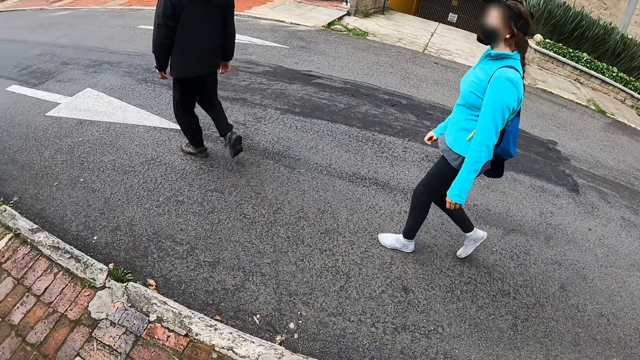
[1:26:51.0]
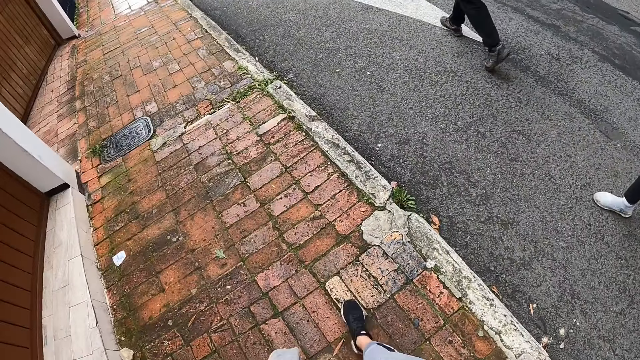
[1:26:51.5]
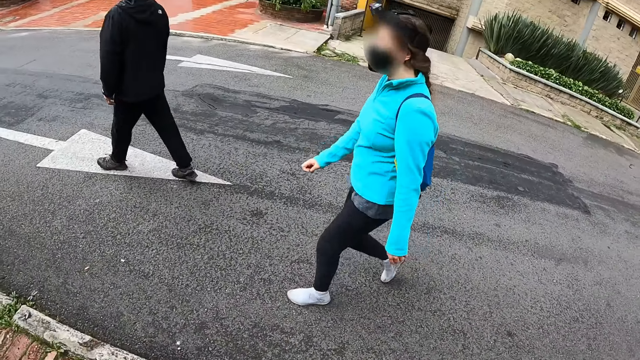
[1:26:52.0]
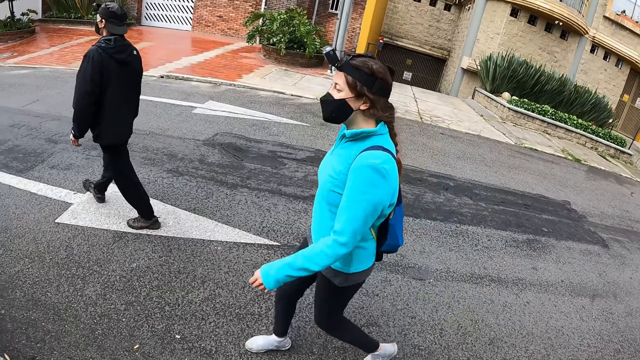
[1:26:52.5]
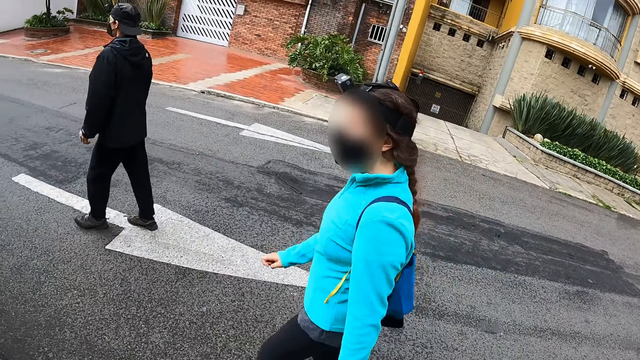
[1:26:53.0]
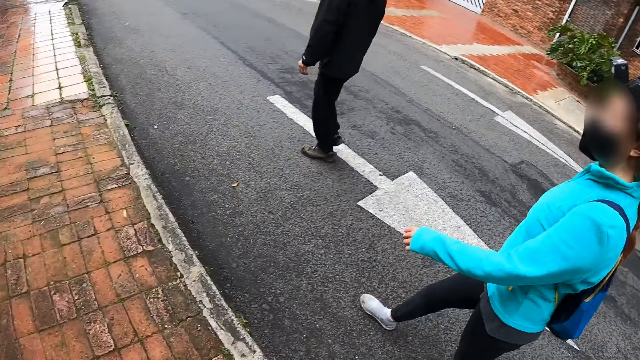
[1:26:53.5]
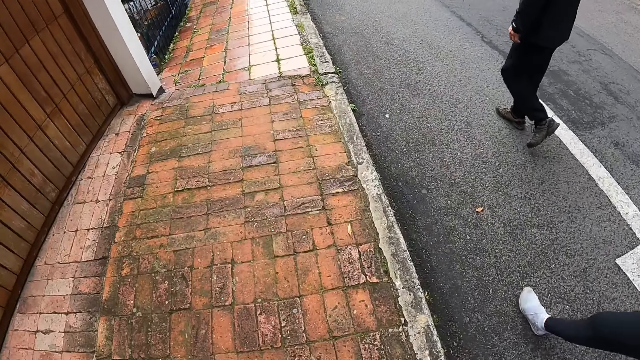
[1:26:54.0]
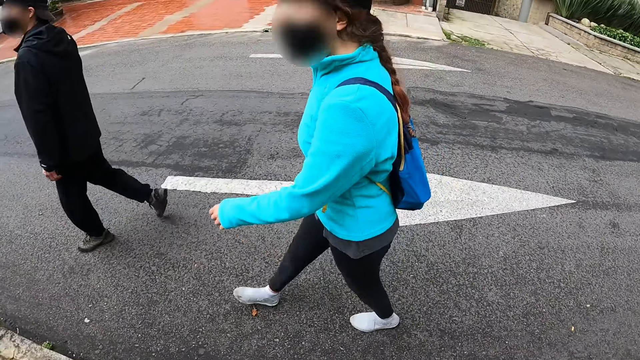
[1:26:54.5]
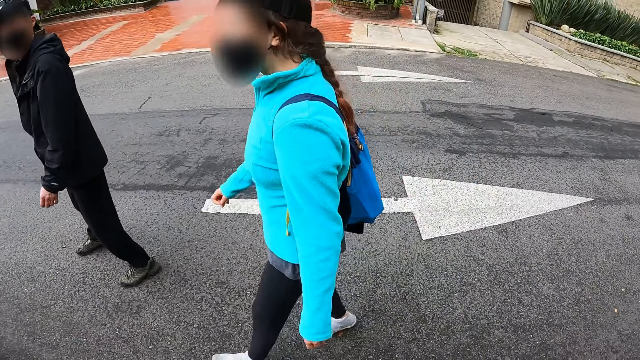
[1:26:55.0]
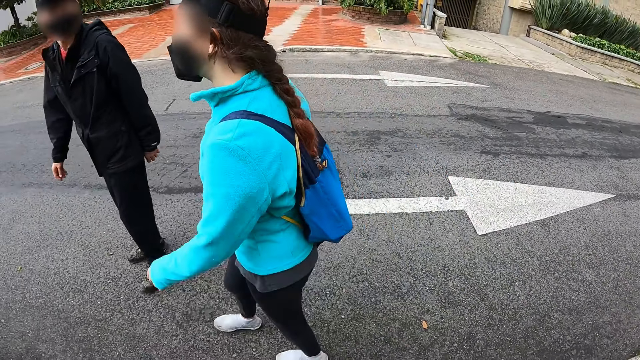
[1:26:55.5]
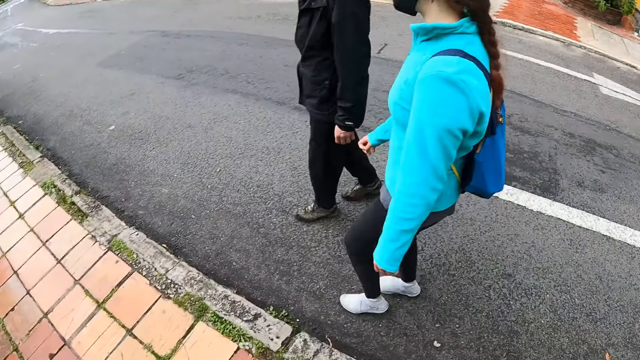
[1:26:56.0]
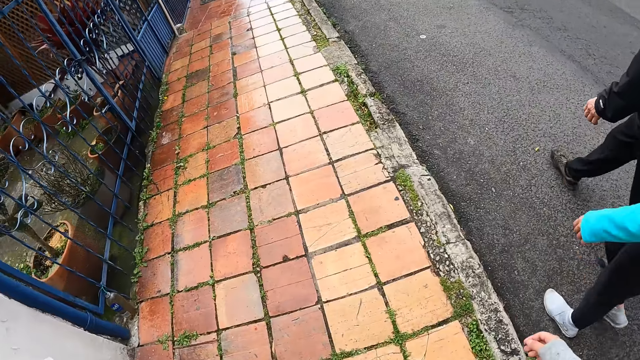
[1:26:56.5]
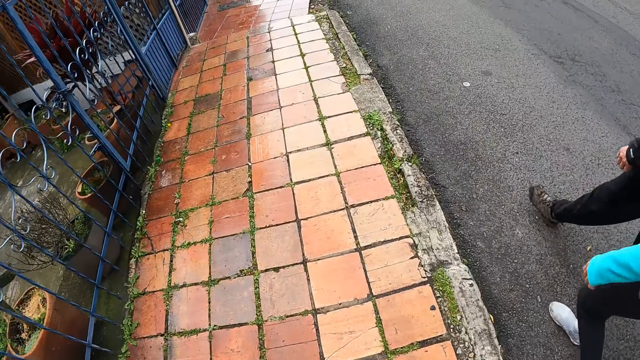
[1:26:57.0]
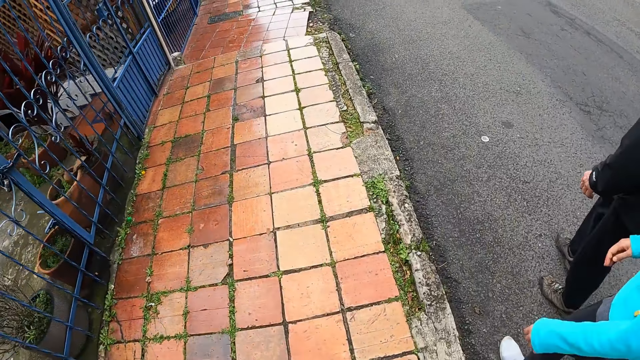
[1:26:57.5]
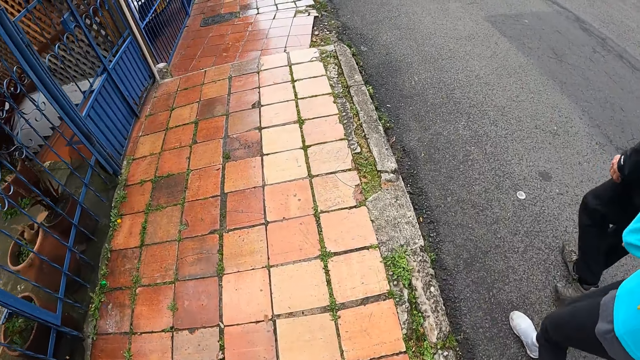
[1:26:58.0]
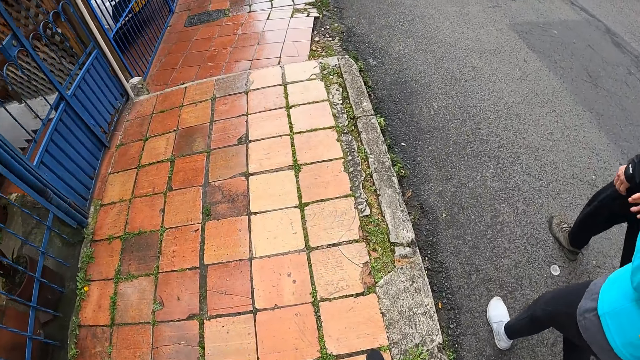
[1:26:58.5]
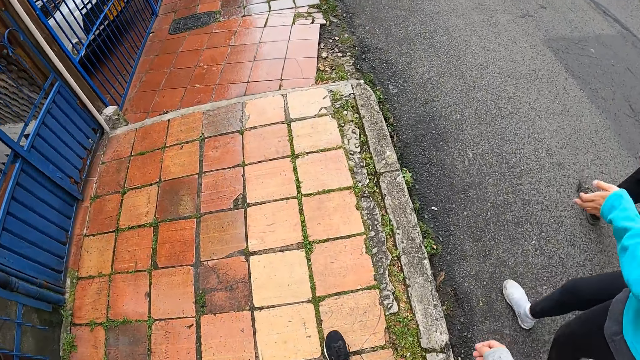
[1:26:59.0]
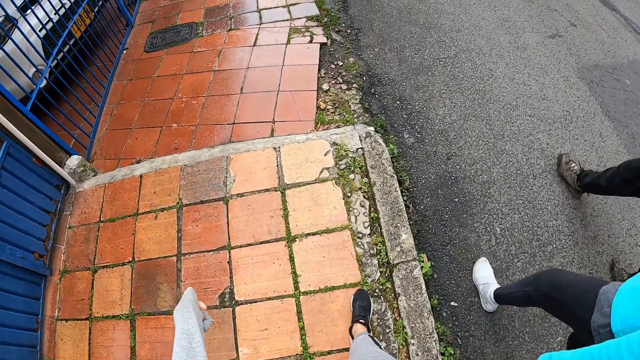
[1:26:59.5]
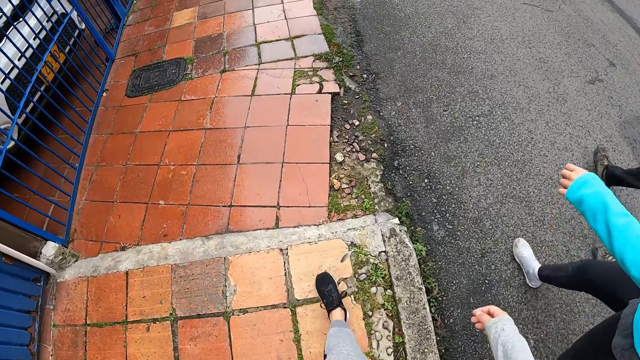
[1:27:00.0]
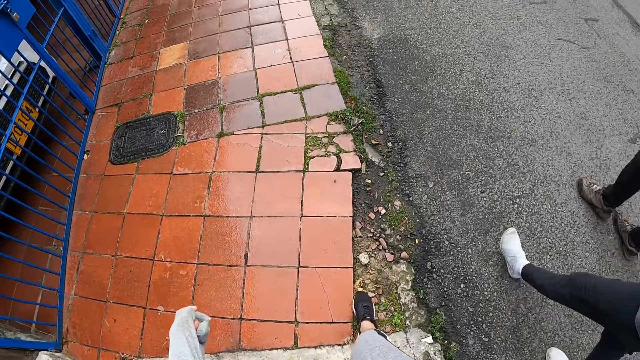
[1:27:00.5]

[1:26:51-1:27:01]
The camera wearer looks down. They look sideways. They look down. They look sideways. They look in front.

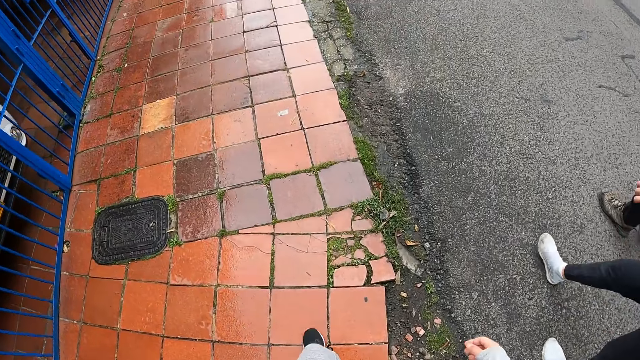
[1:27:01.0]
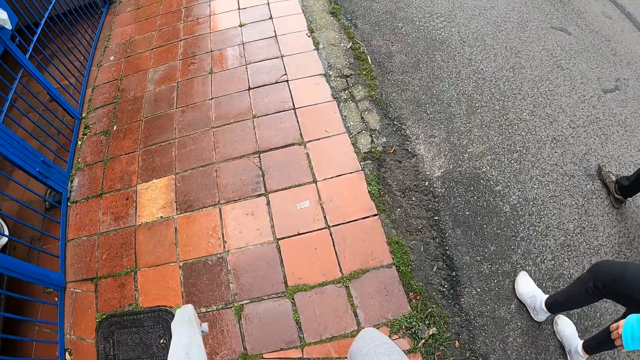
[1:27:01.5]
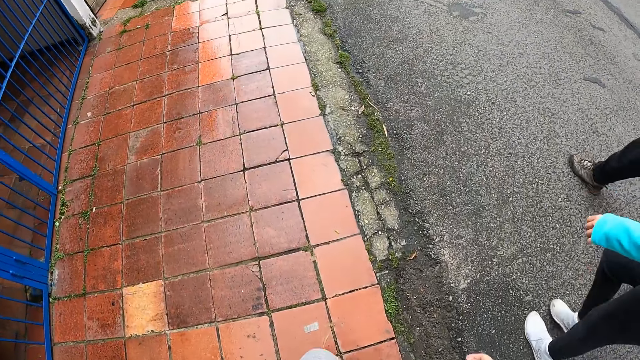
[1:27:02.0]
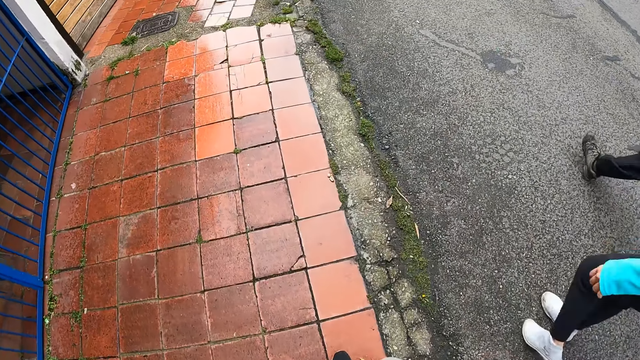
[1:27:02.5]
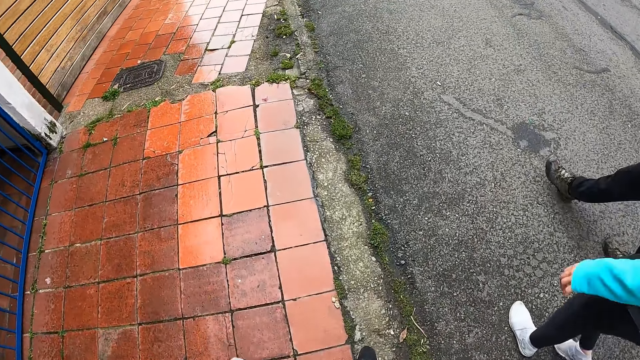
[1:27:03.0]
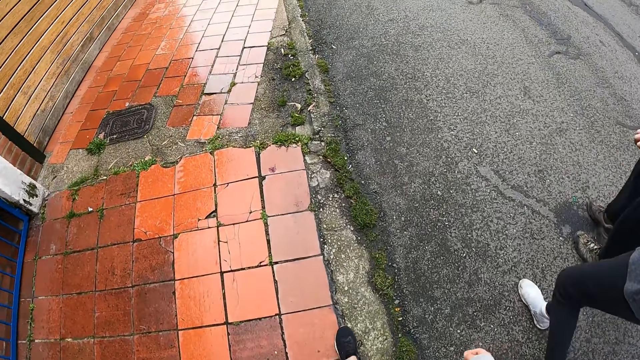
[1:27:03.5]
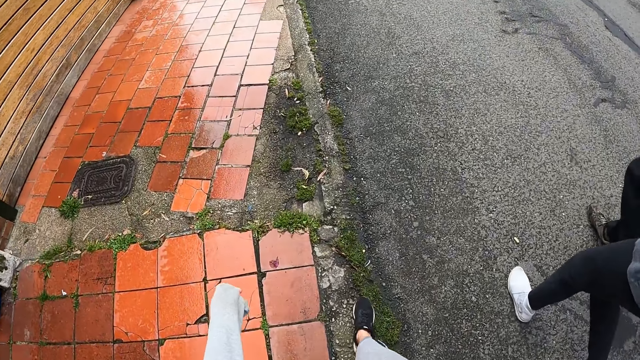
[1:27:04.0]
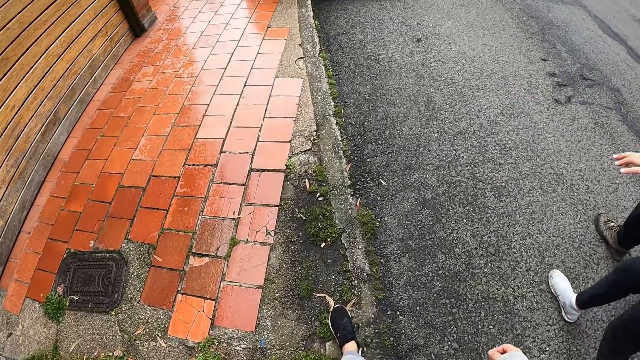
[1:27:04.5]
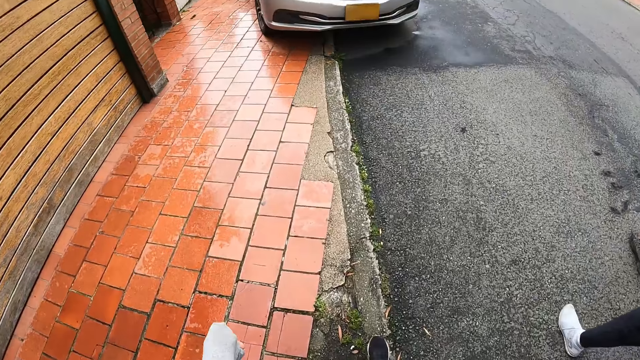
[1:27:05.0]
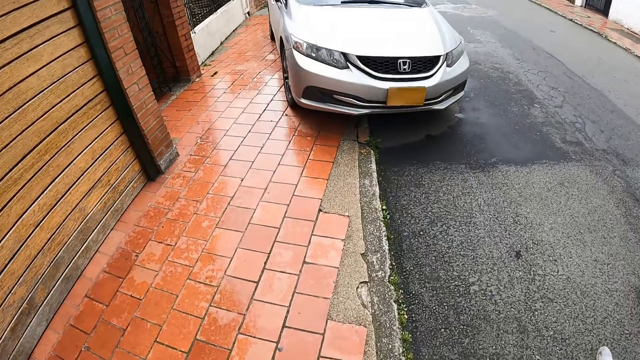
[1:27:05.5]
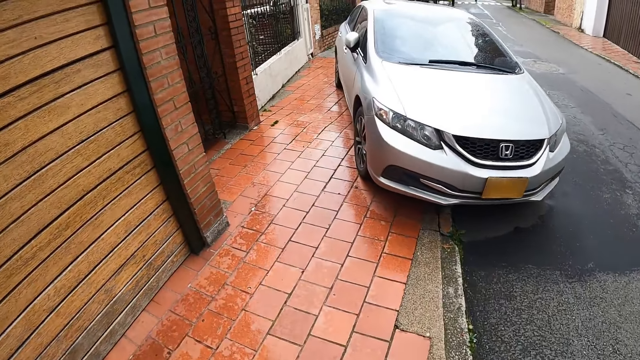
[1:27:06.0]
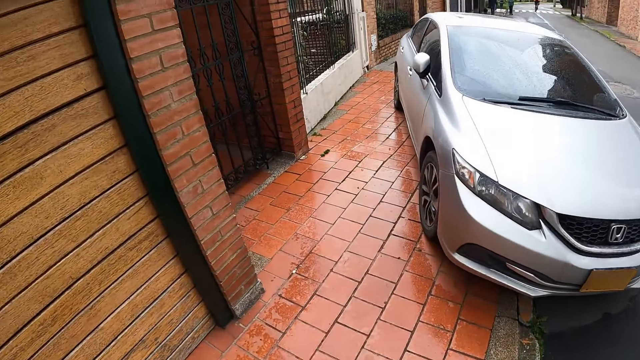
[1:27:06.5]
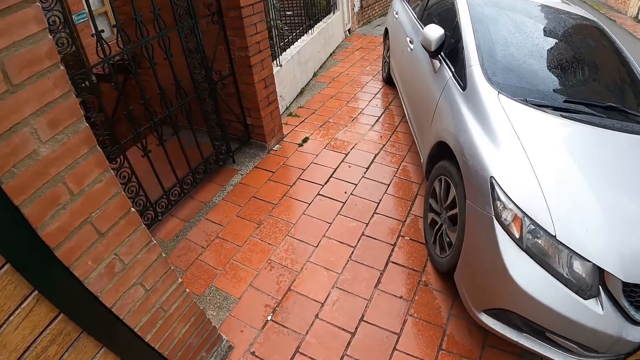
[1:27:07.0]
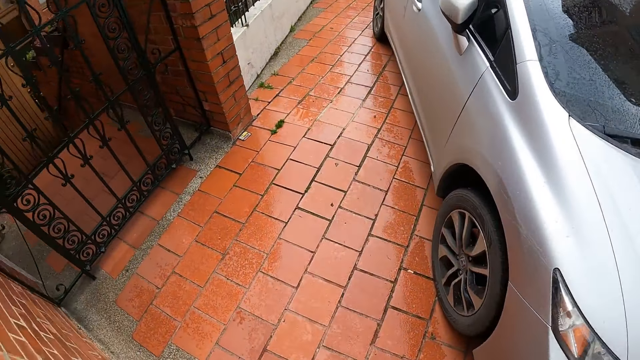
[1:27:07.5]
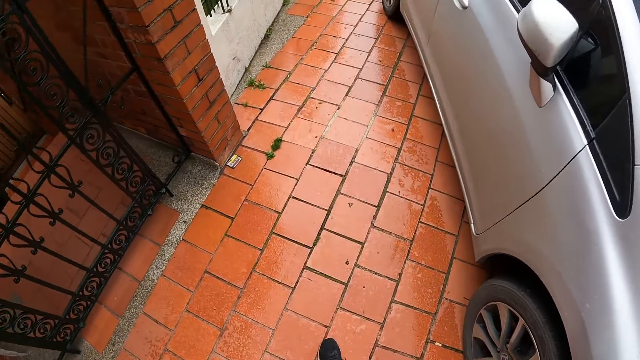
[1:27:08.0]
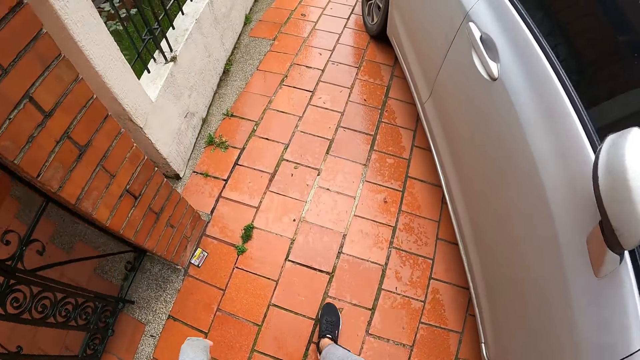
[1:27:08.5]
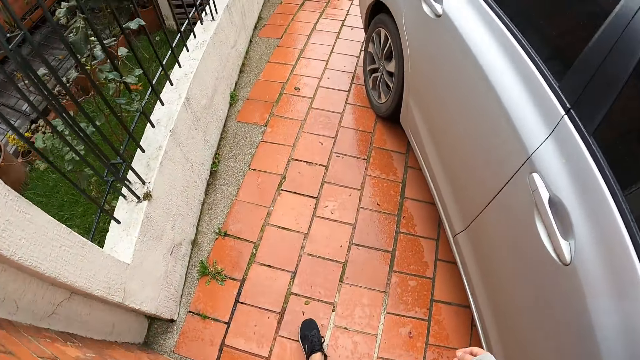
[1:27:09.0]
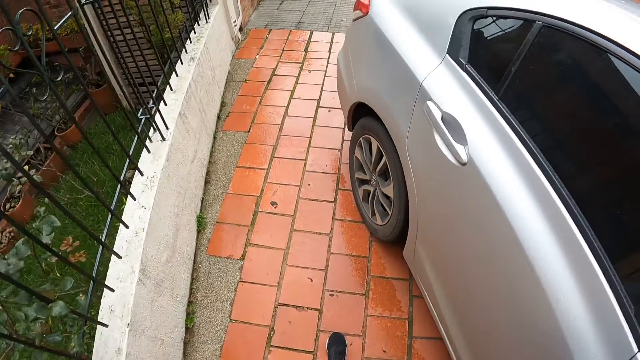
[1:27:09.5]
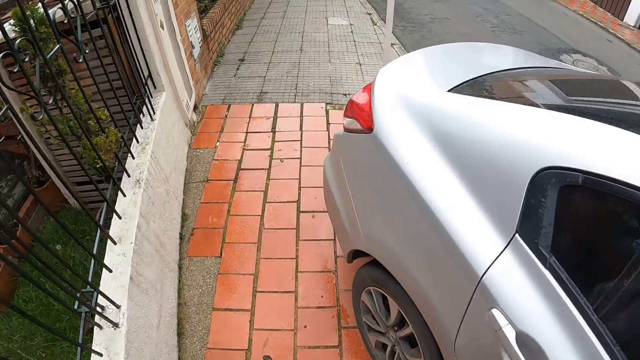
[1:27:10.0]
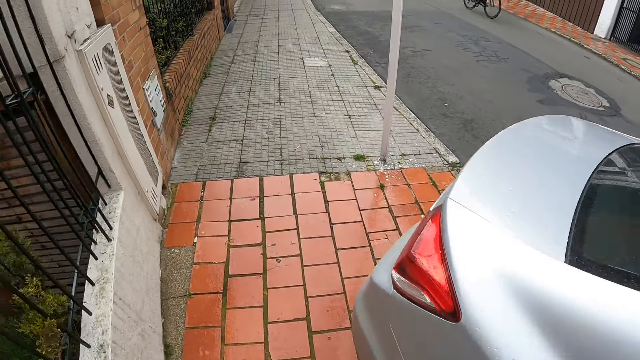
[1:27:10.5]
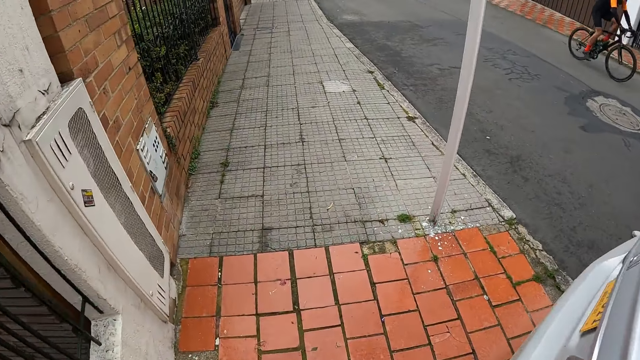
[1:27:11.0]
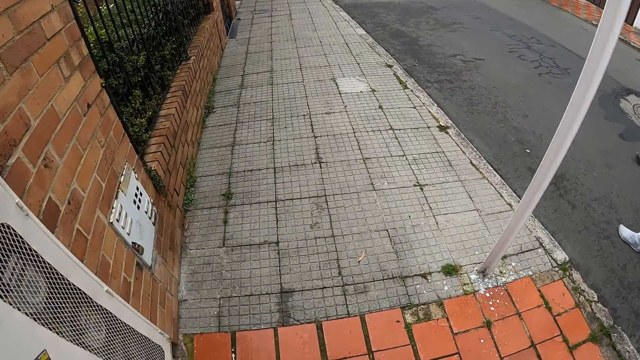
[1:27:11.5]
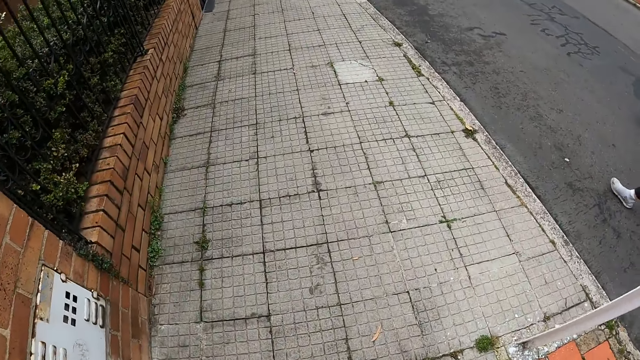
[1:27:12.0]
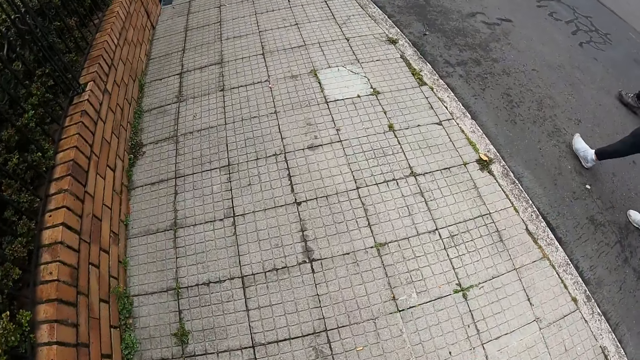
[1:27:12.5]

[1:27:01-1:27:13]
The camera wearer walks through the tiled pavement. They look in front. They look down. They look in front. A black bicycle rides past the camera wearer.
